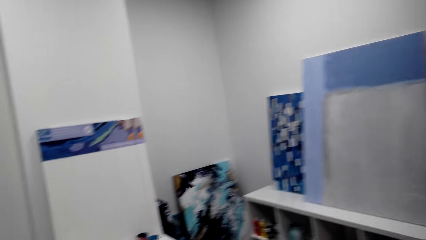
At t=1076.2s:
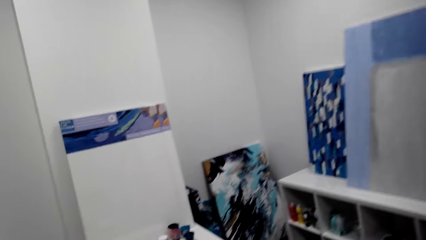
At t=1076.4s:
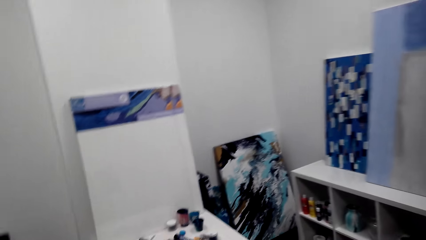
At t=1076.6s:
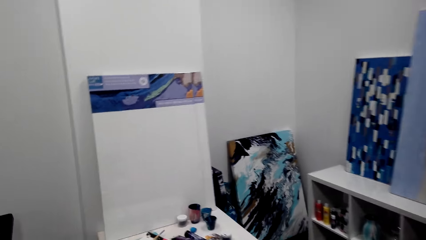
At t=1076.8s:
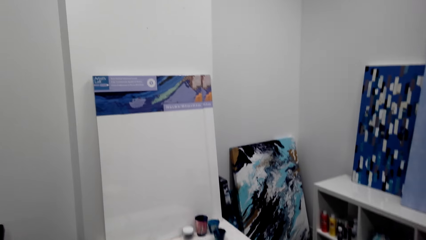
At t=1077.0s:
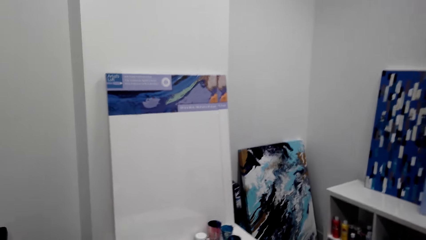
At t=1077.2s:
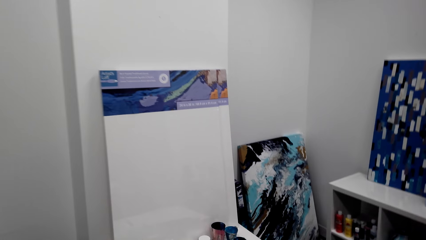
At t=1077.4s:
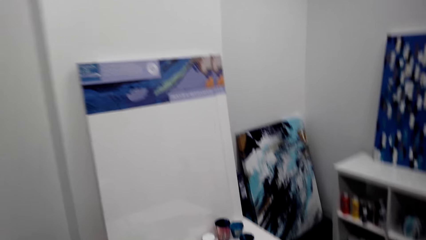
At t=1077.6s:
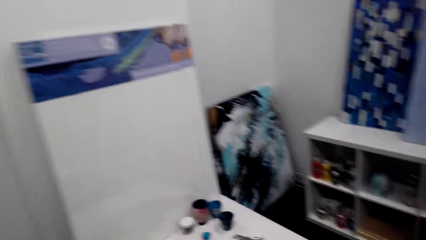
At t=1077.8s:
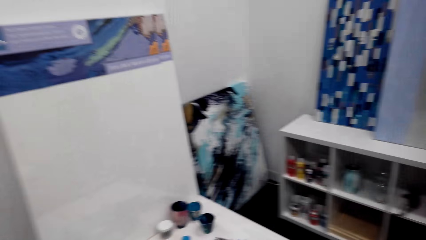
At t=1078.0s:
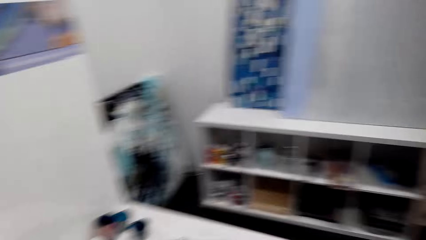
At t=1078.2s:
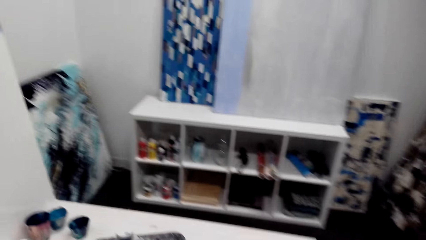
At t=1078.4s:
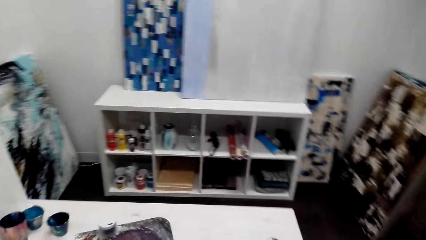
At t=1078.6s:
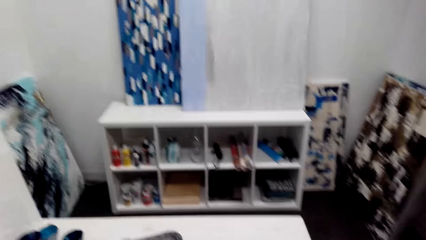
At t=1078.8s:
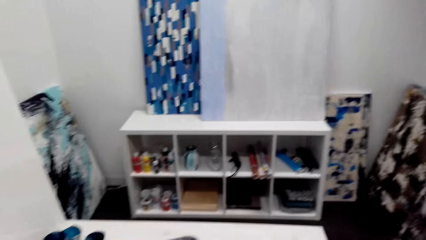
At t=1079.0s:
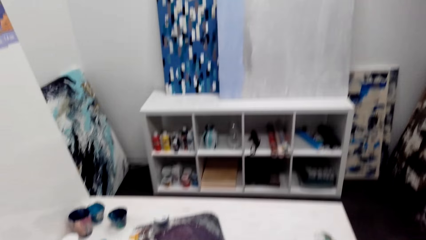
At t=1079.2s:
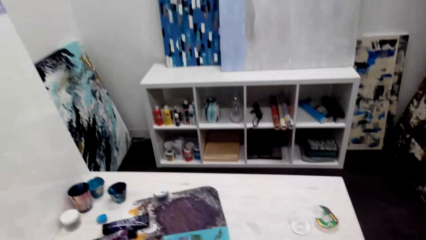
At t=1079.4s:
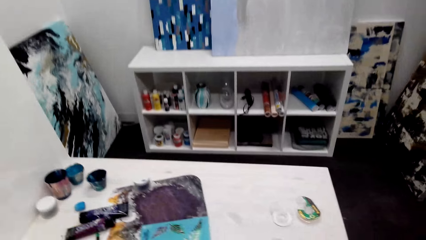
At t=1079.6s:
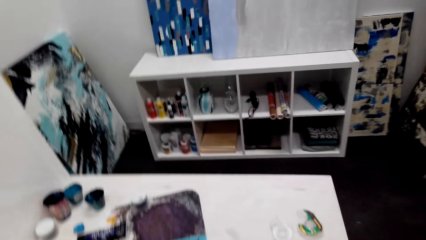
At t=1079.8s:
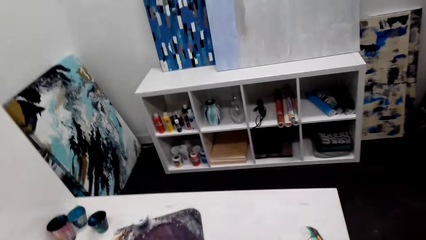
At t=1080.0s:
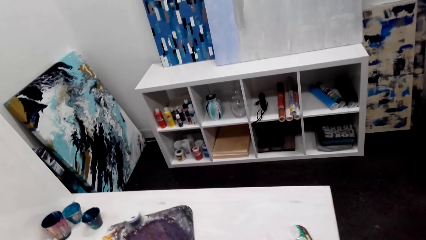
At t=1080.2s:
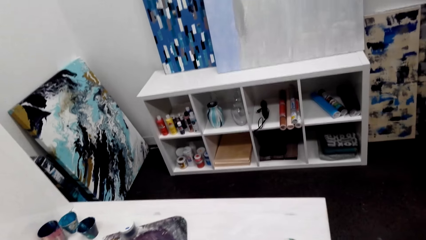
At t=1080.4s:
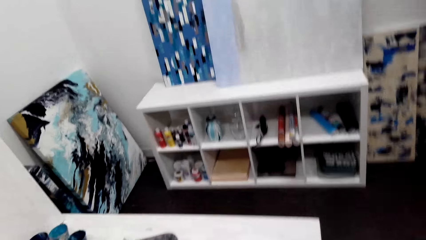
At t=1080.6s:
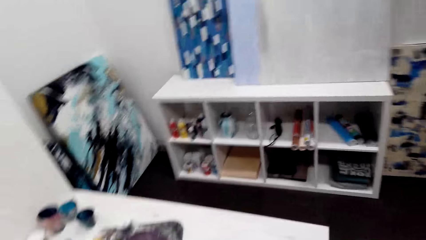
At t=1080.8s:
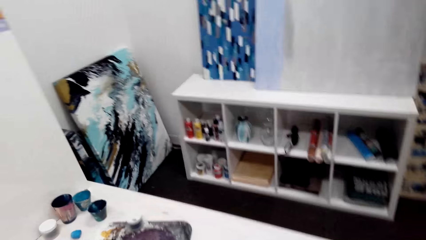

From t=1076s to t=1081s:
The camera wearer walks around the house. They sit down.

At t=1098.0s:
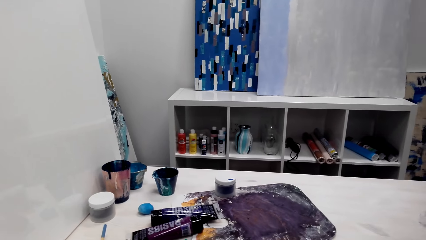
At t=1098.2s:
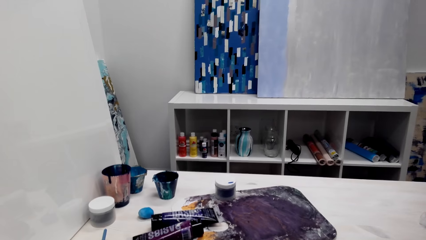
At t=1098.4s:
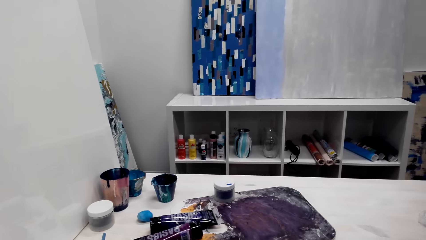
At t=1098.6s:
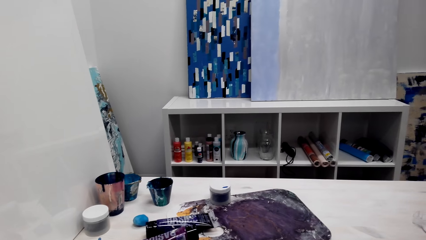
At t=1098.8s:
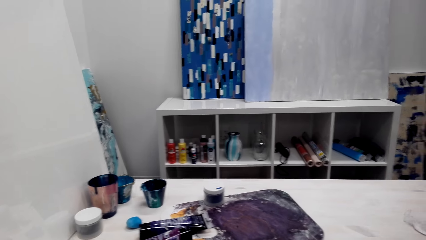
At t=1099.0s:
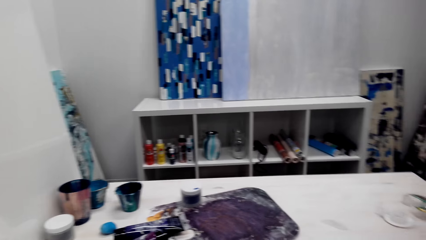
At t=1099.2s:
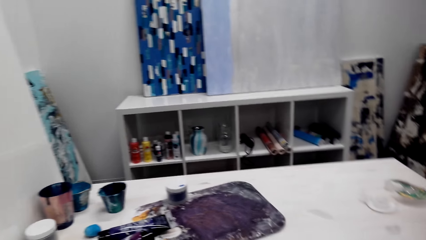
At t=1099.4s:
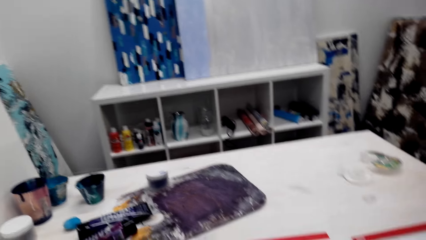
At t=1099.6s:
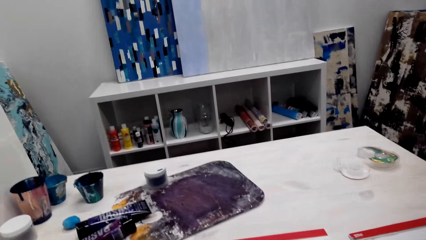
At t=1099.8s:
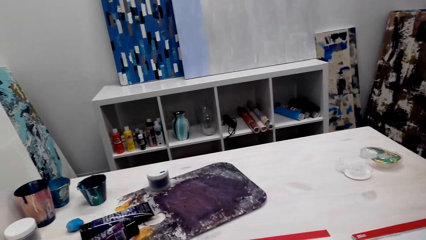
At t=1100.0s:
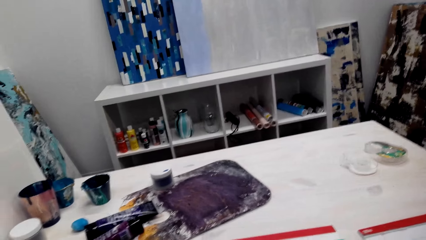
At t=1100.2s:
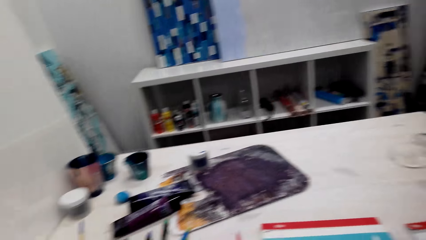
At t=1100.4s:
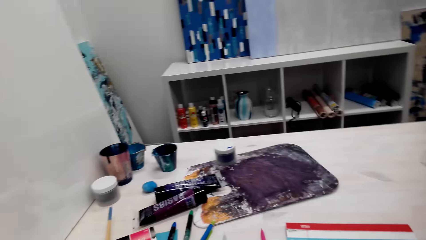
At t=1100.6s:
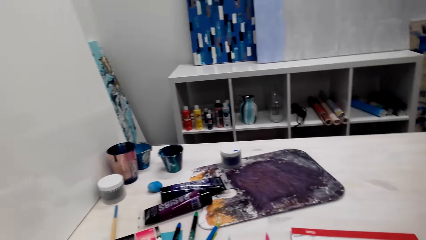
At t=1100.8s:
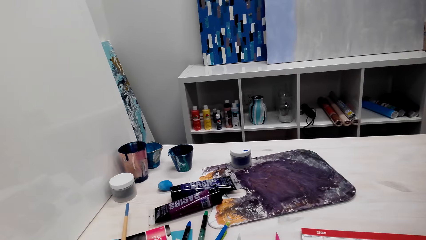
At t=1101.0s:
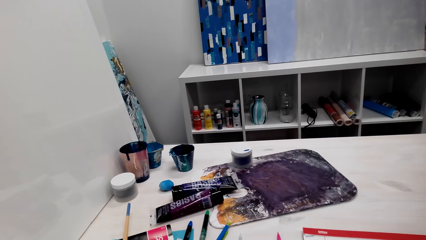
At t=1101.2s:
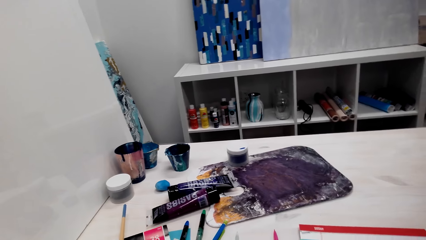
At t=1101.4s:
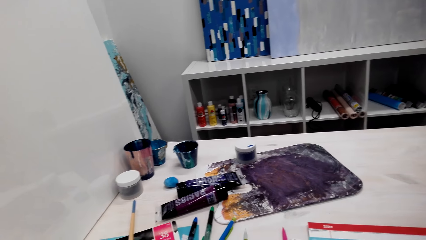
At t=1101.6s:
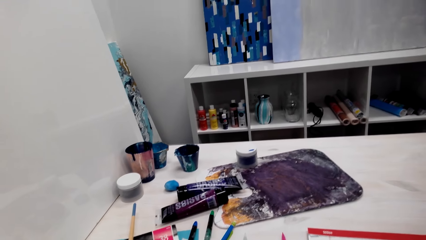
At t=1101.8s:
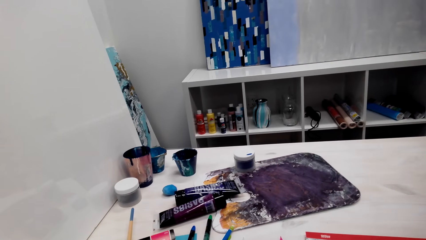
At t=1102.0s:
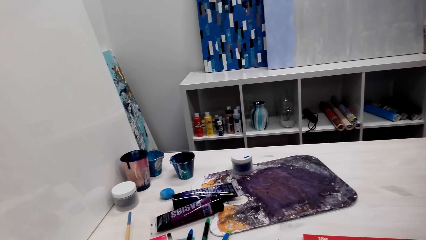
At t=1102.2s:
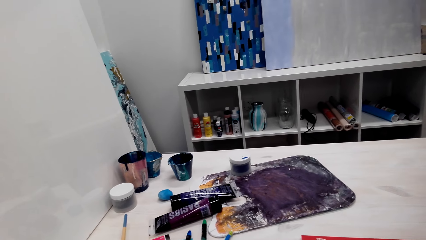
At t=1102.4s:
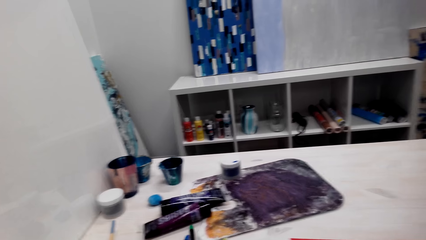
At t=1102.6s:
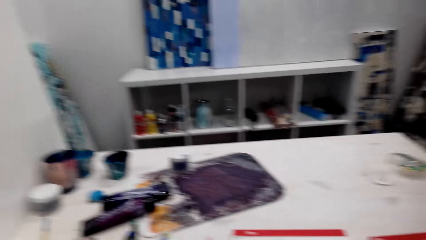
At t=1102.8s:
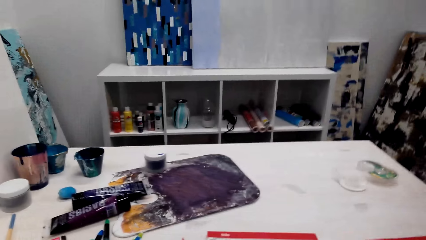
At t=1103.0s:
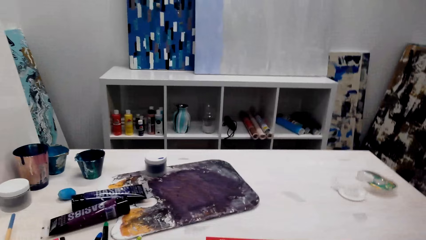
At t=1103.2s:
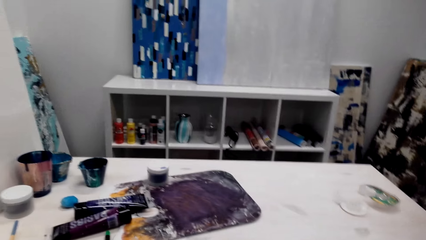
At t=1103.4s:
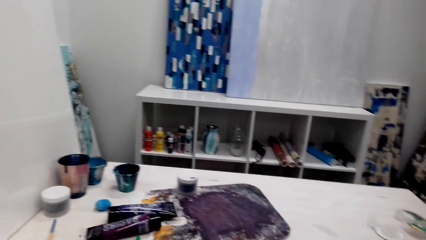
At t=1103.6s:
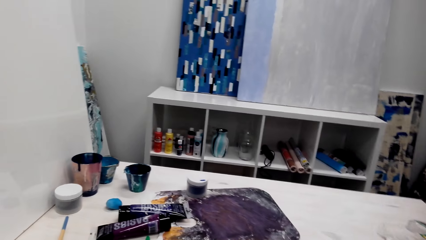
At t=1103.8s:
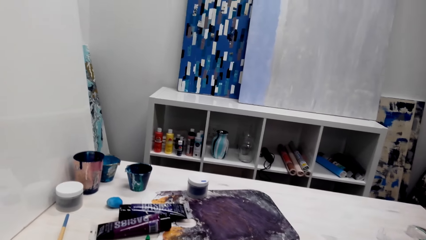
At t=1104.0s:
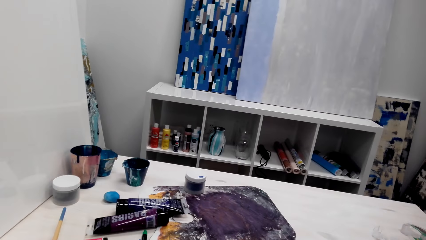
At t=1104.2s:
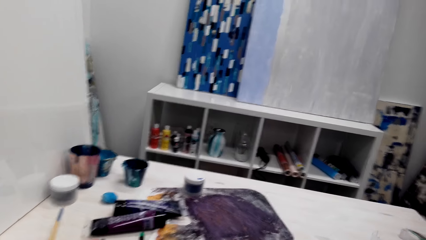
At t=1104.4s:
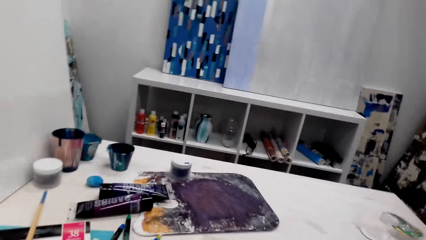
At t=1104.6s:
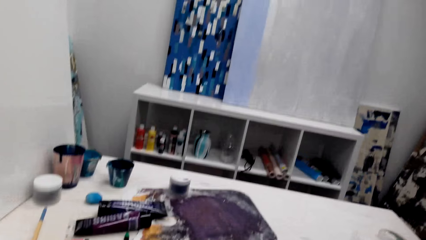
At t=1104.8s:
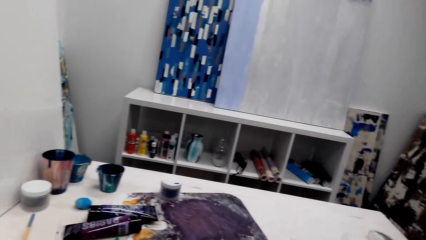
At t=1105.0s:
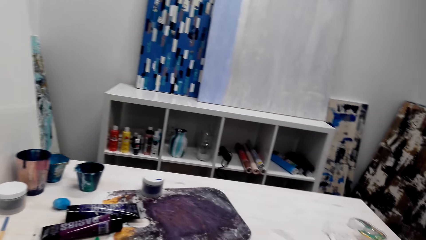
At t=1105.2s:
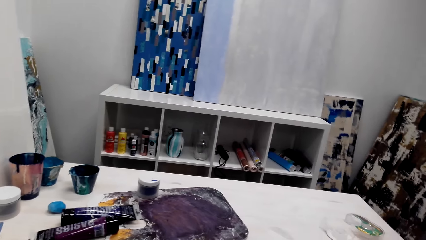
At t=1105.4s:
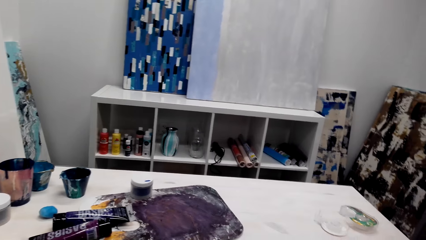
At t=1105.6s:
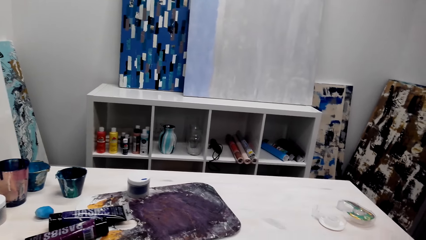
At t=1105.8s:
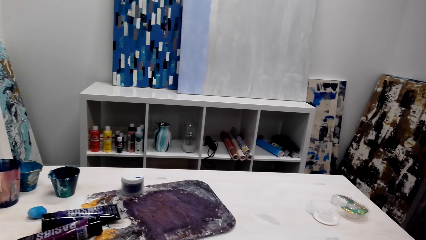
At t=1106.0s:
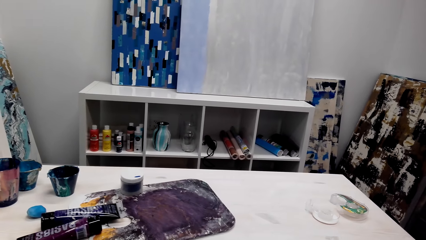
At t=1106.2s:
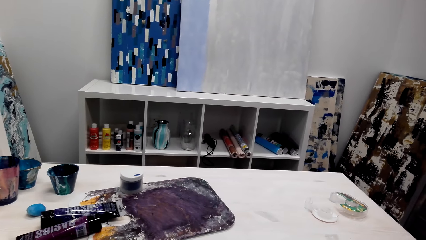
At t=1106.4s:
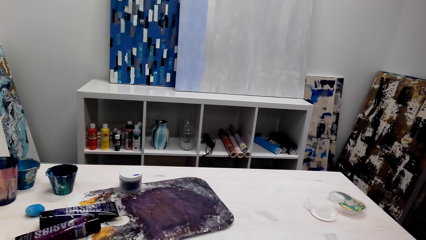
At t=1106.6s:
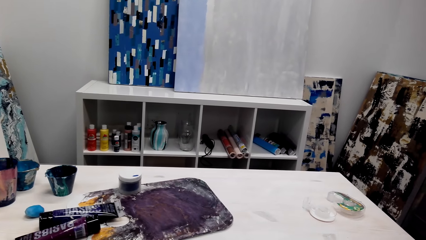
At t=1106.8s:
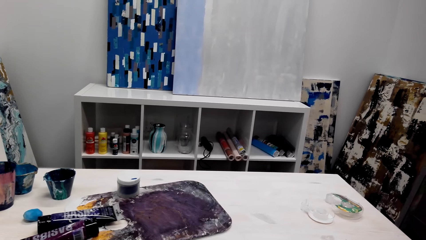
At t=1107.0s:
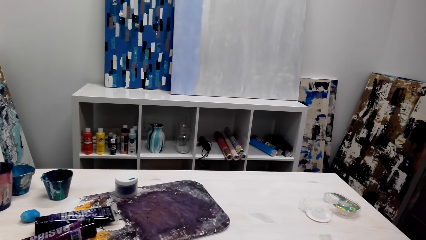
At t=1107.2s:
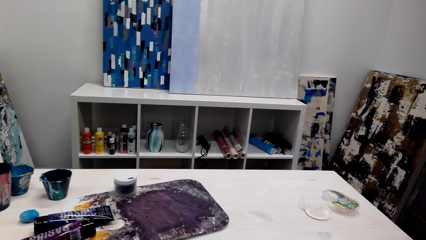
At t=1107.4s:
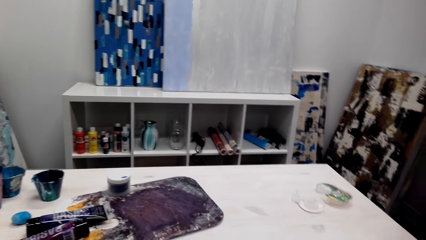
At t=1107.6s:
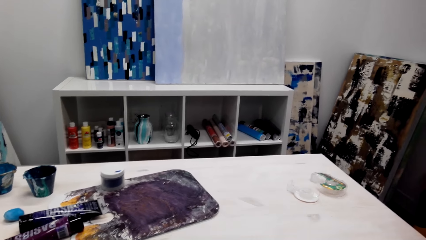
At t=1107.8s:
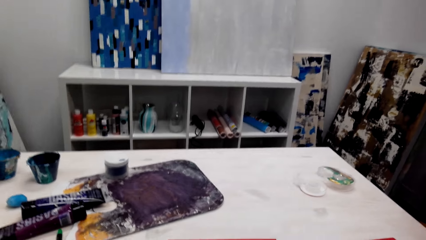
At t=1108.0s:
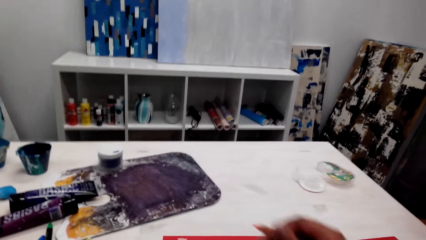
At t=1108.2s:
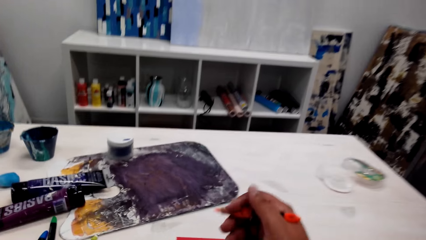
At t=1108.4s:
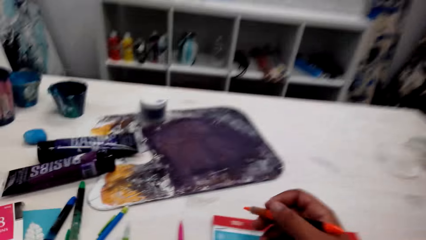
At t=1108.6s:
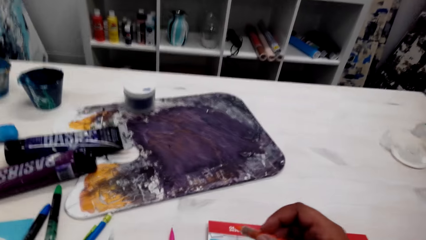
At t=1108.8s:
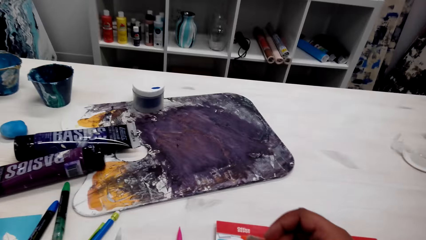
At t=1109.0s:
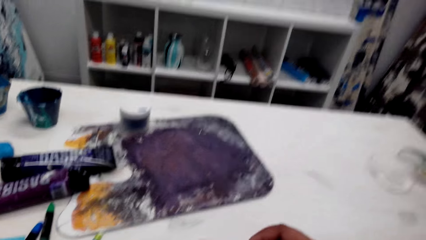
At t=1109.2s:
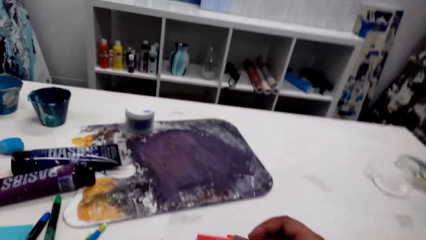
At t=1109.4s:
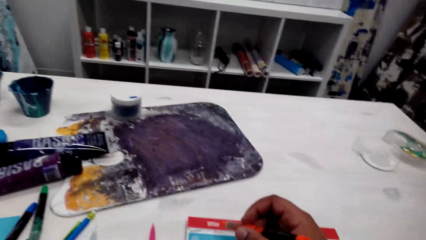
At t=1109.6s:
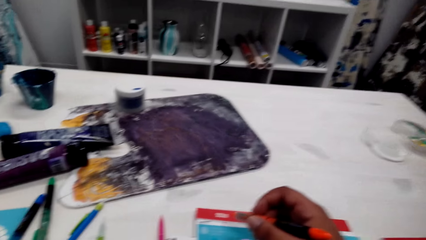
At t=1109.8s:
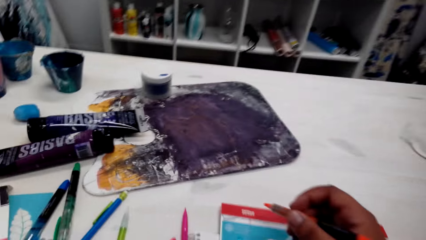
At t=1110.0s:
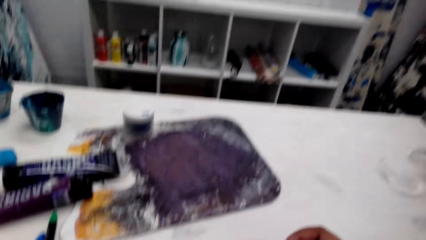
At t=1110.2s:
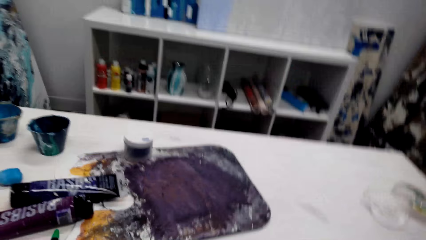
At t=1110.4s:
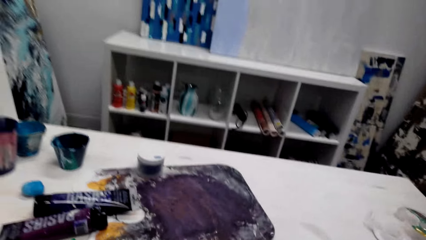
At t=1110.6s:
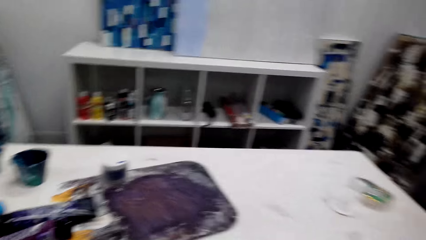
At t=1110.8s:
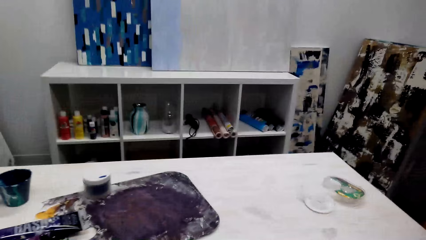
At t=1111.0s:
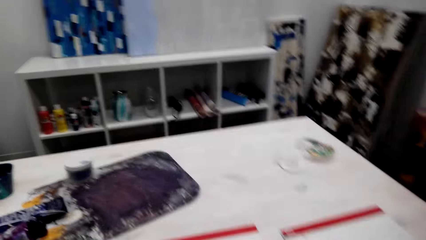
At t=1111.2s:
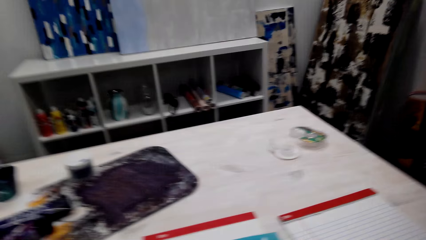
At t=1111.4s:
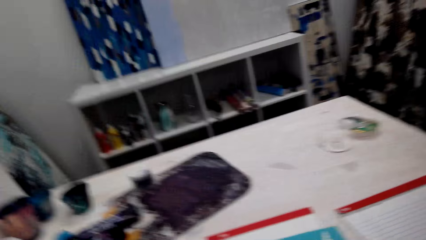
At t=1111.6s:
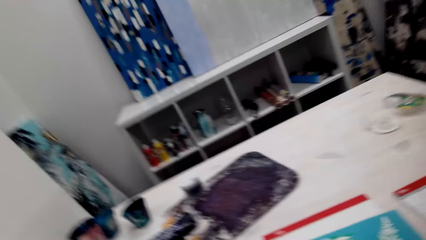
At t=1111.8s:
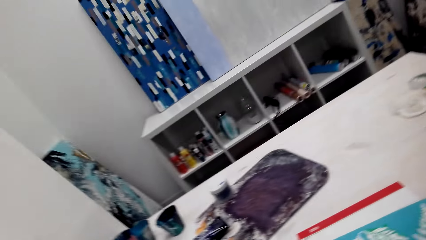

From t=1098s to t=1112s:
The camera wearer looks around the gallery. They draw a picture on the paper.
